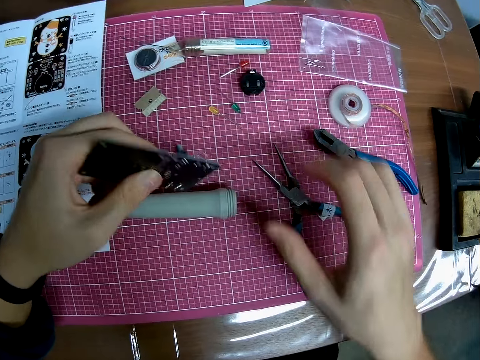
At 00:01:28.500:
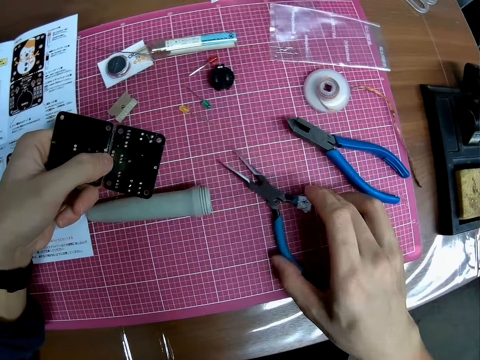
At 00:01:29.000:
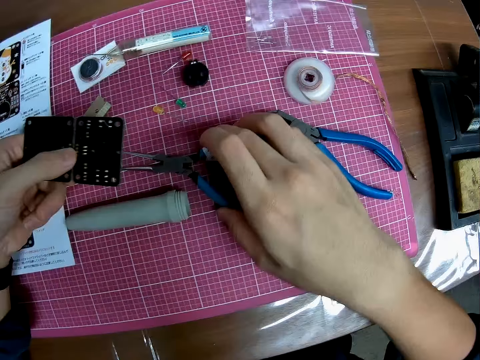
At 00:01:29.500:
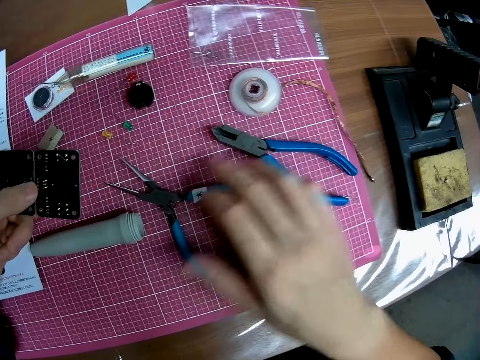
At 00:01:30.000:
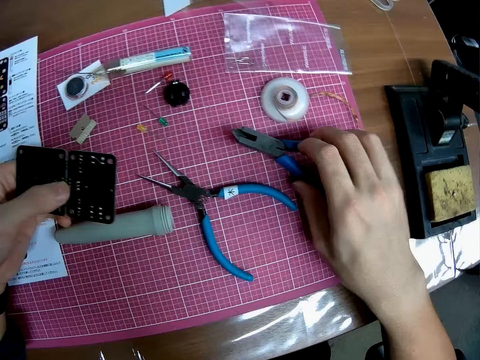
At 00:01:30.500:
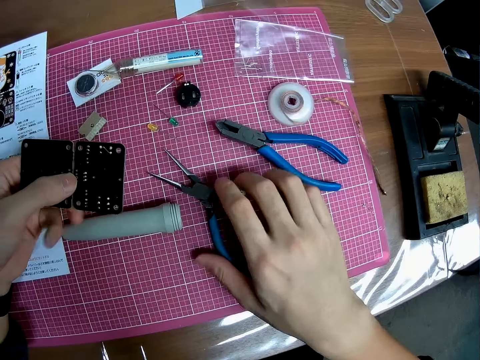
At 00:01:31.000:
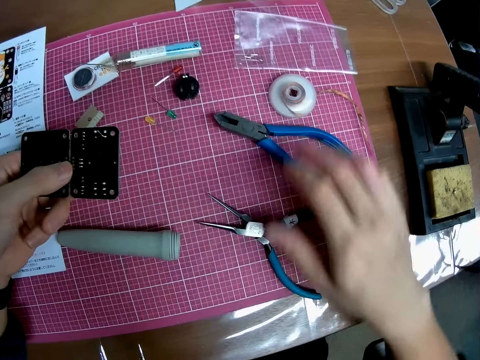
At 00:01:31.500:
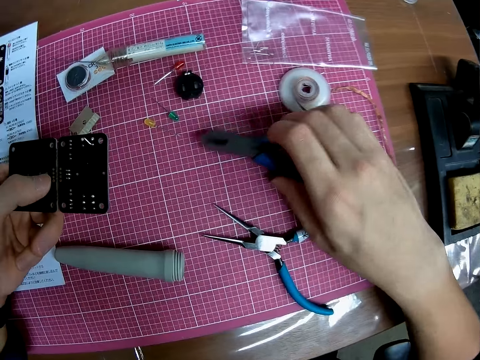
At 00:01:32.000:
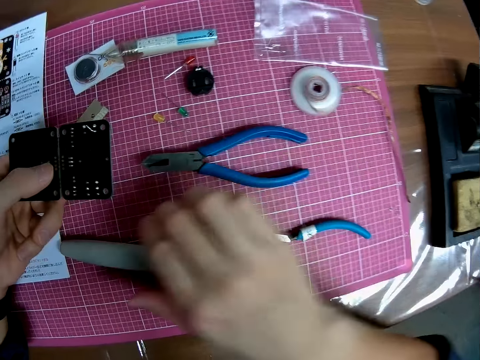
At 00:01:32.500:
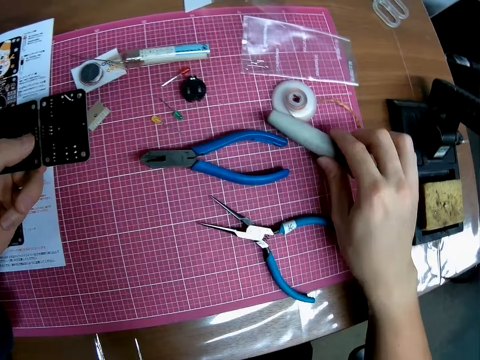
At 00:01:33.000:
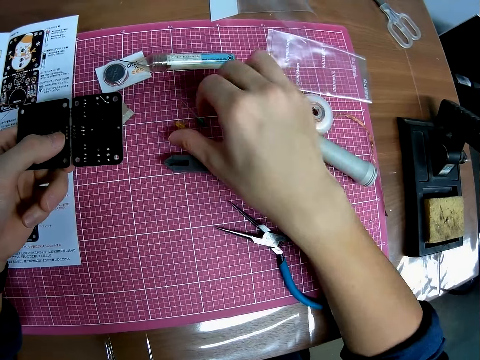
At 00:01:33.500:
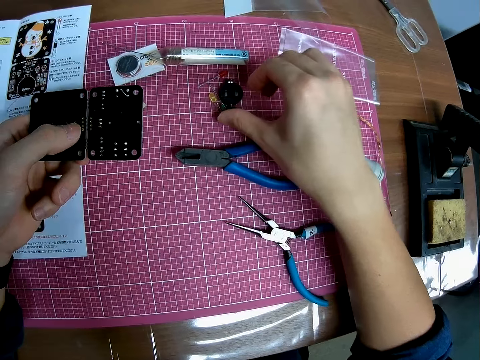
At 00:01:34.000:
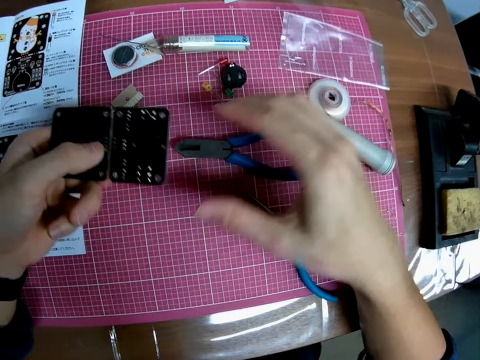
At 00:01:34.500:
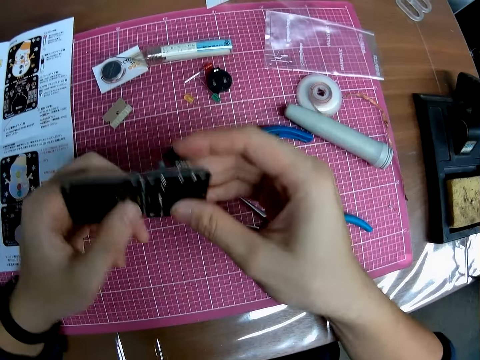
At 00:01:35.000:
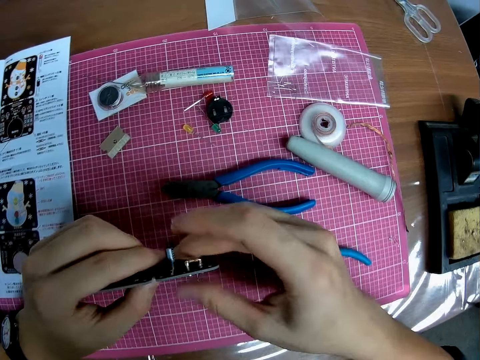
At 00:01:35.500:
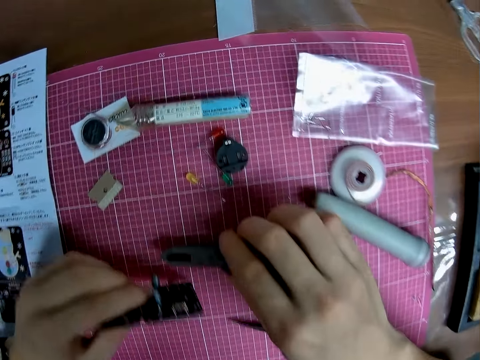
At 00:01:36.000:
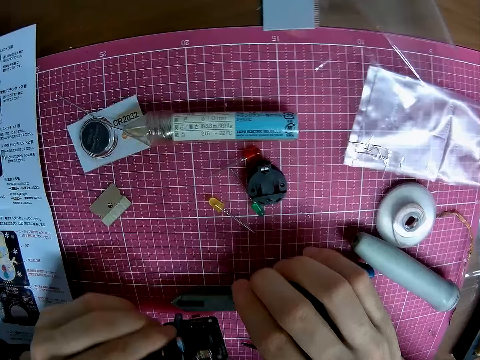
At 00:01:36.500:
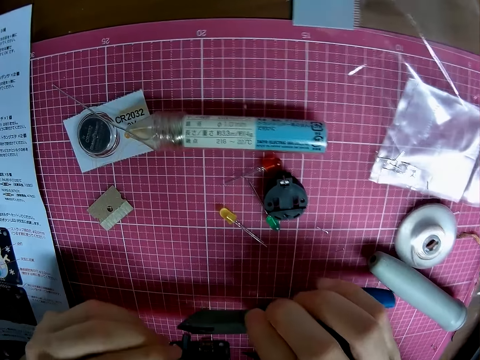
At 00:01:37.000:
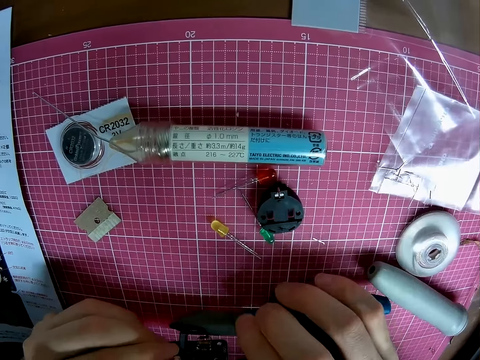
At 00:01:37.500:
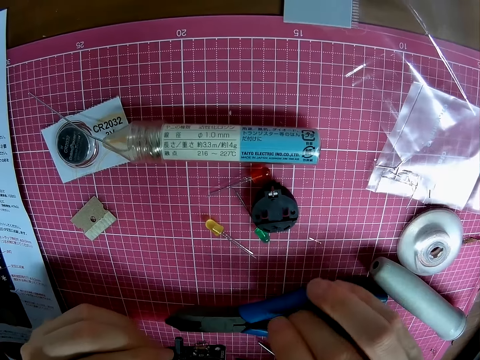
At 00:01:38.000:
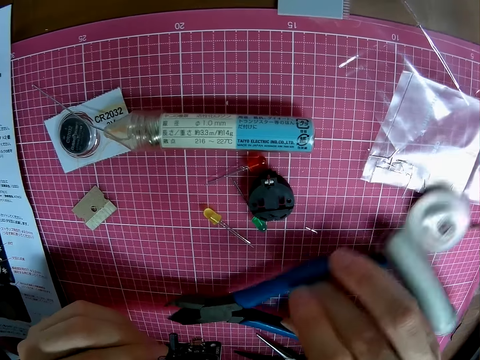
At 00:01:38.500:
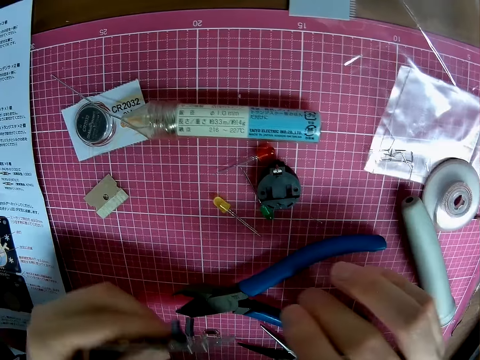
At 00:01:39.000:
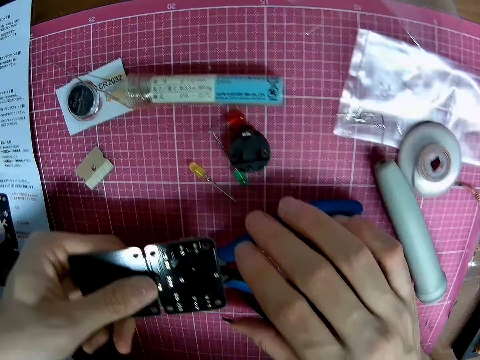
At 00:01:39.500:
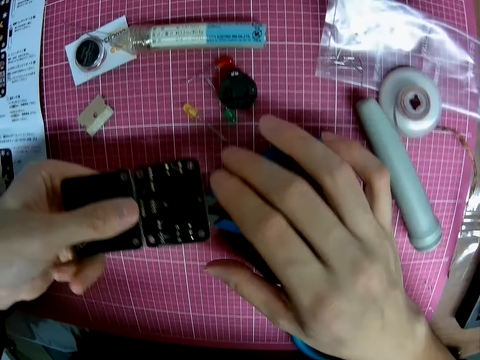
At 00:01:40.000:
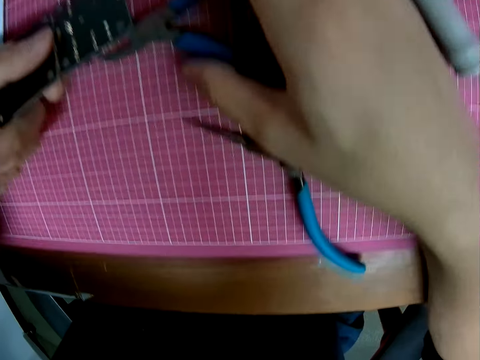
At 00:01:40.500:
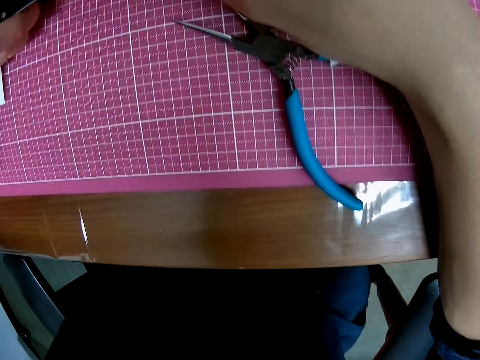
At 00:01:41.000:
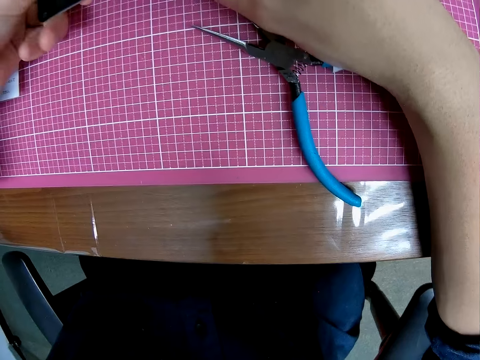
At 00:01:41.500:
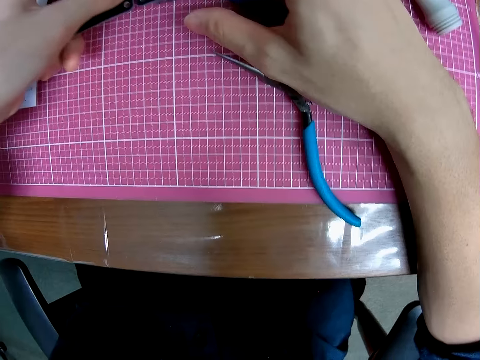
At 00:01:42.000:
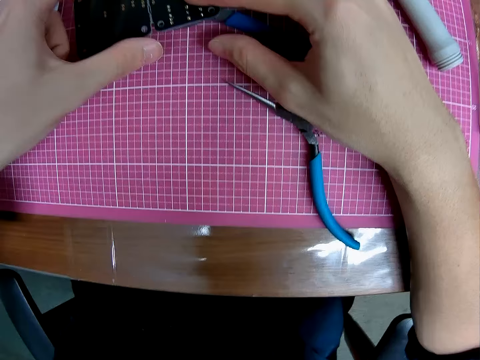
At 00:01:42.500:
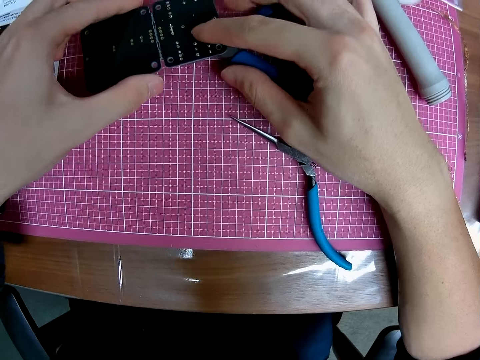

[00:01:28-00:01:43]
The camera wearer adjusts the pliers' position on the table. They pick up the pliers. They pick up something and put something on the table. They pick up the pliers. They place the circuit board on the pliers. They cut something with the pliers.

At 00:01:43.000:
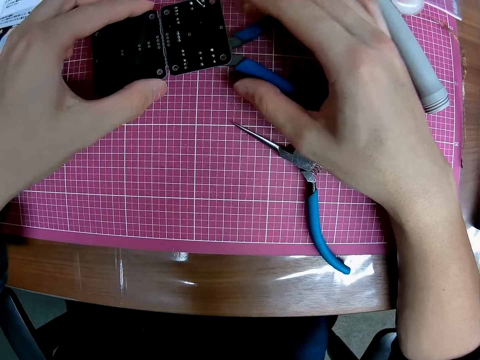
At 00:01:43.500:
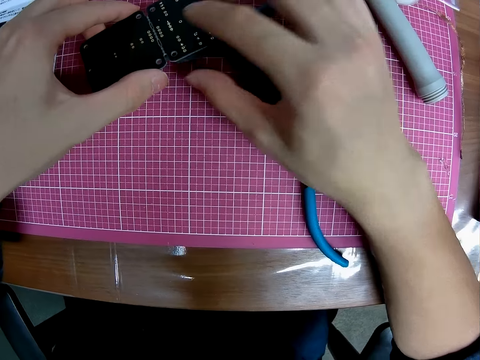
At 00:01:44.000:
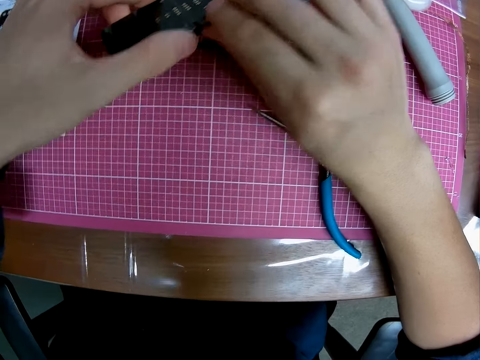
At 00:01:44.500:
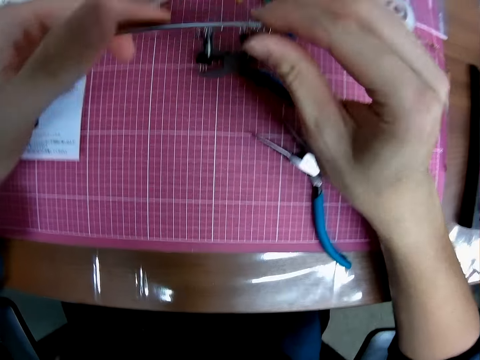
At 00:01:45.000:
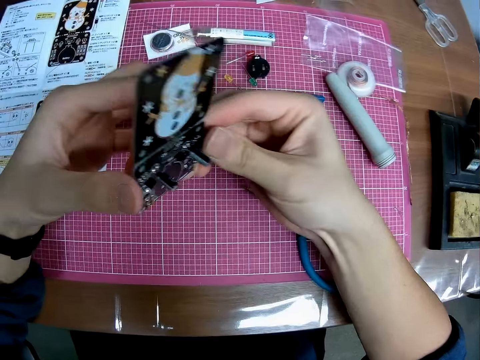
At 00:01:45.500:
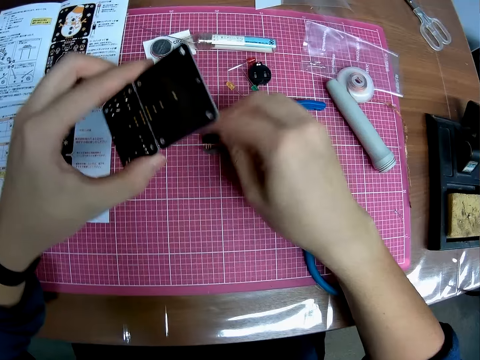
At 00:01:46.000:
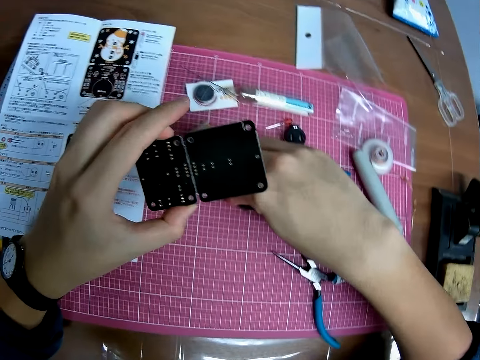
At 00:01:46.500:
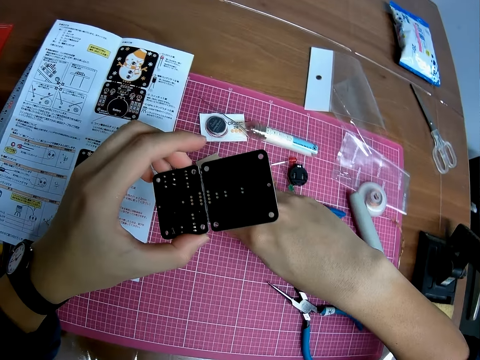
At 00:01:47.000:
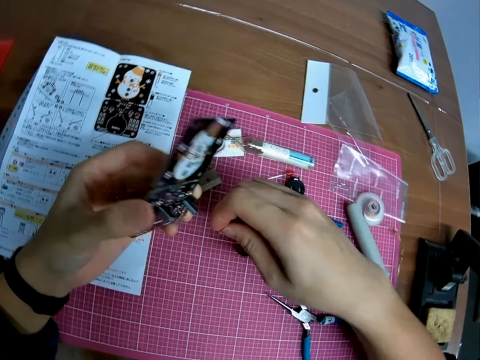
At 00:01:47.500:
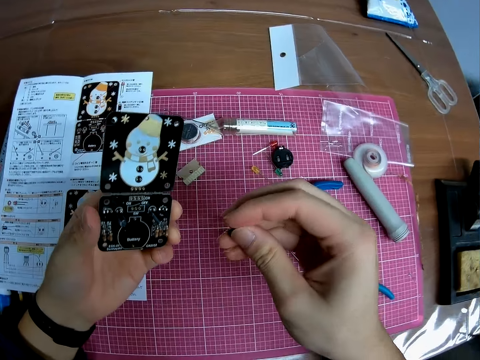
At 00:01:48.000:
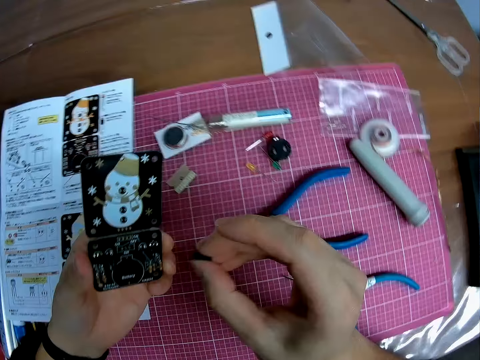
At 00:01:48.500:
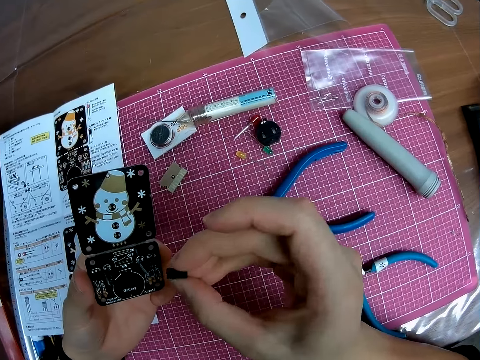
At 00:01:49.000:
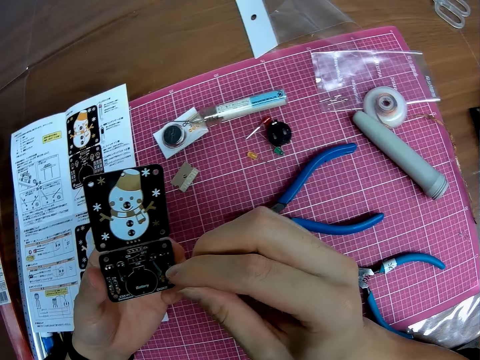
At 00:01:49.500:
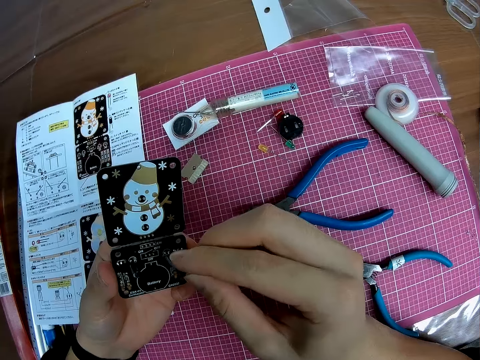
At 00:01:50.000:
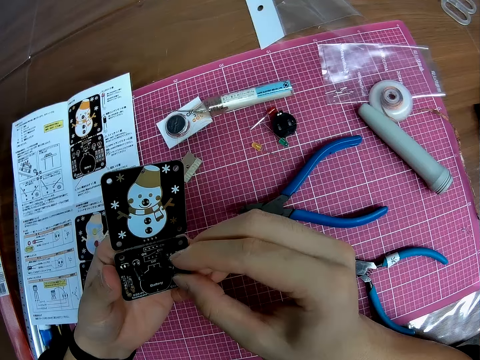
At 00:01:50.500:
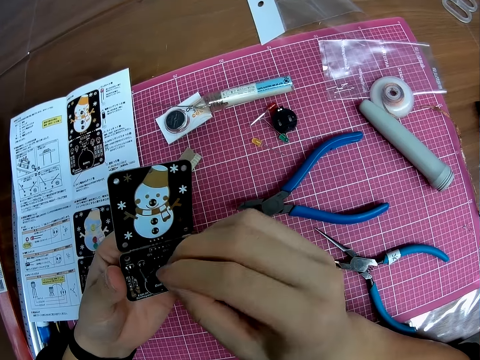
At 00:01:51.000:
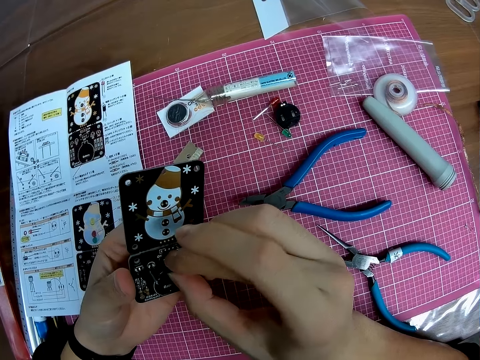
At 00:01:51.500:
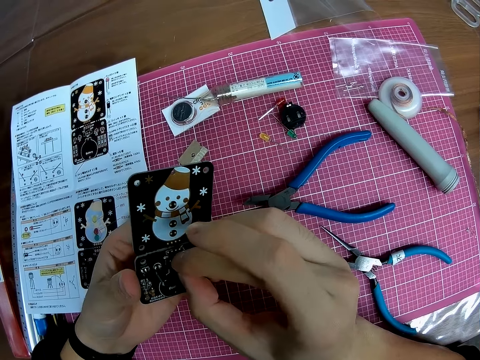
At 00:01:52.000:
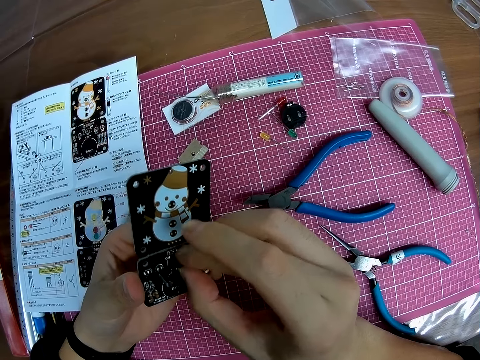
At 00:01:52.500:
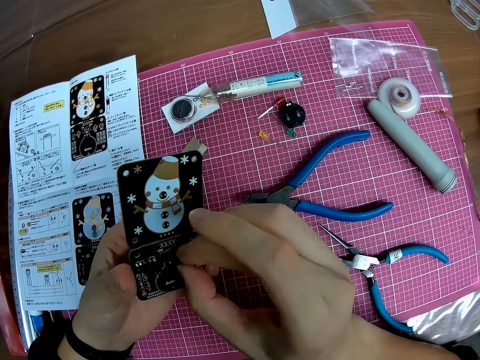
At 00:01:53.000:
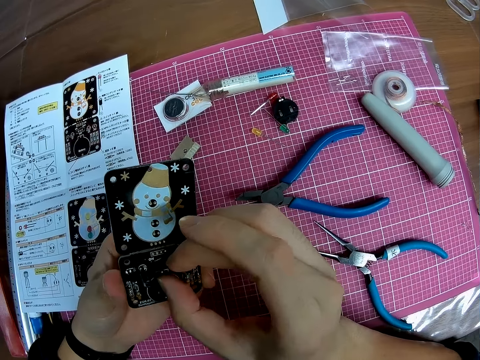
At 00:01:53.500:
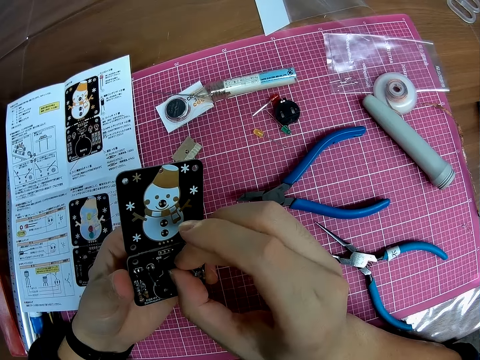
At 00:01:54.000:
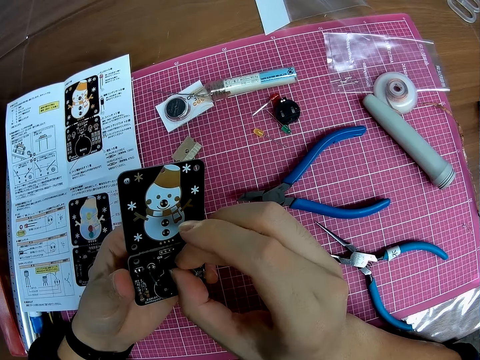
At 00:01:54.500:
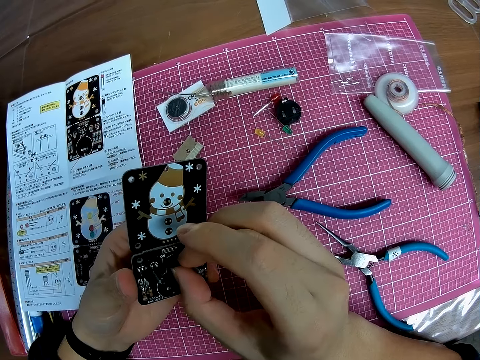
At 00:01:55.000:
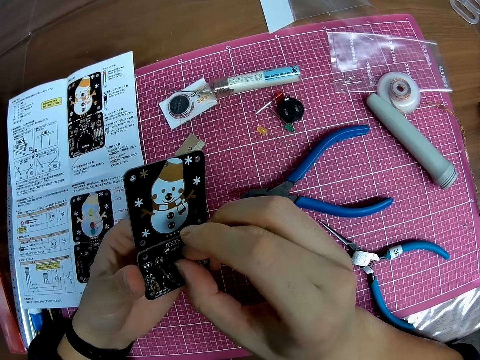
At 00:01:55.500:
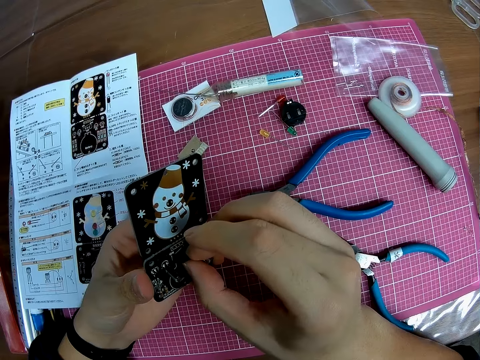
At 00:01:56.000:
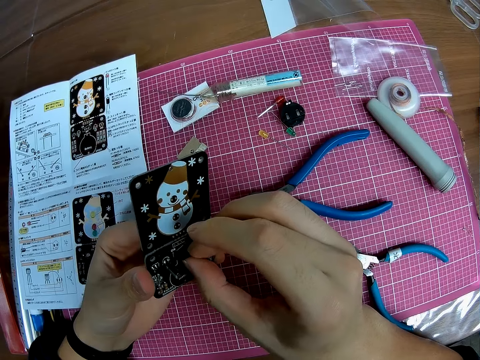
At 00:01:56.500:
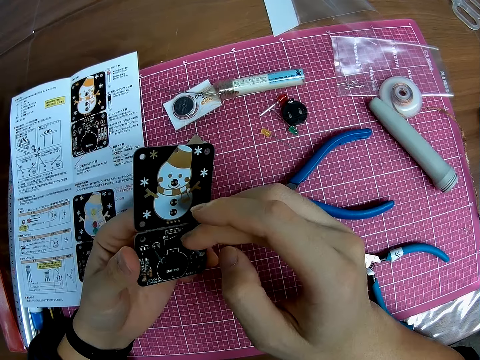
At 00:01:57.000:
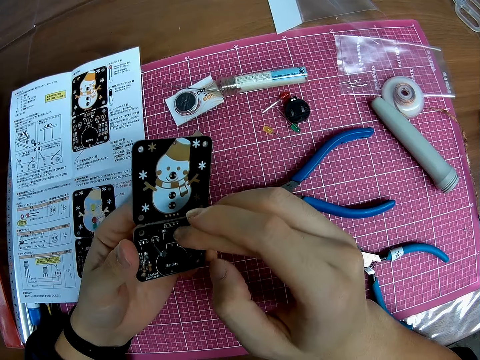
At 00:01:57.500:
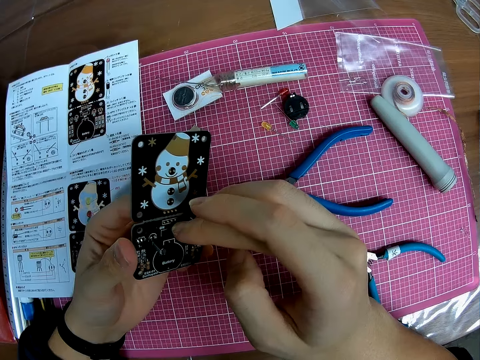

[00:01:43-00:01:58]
The camera wearer turns the stereo board. They reattach a component of the circuit board. They pick up something. They fix the stereo board.
